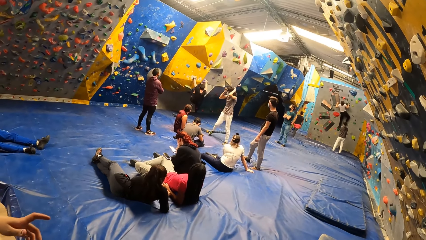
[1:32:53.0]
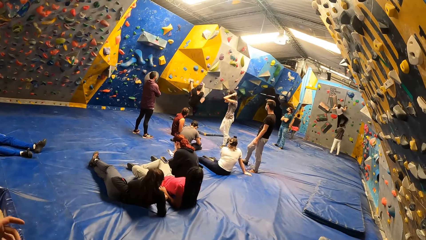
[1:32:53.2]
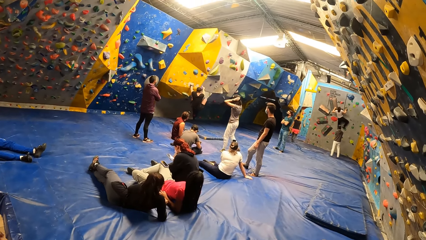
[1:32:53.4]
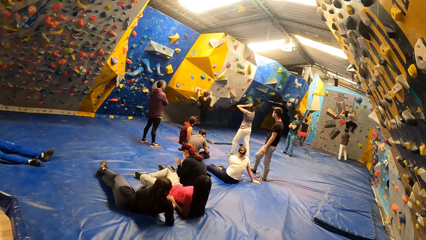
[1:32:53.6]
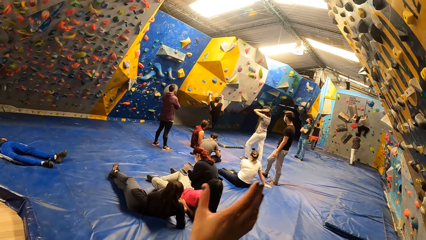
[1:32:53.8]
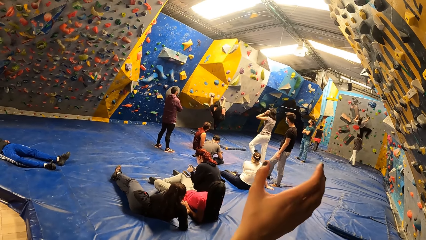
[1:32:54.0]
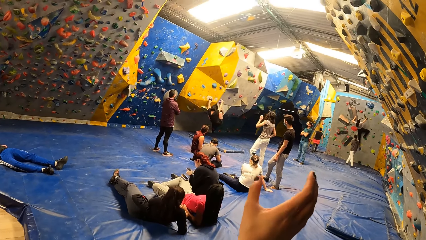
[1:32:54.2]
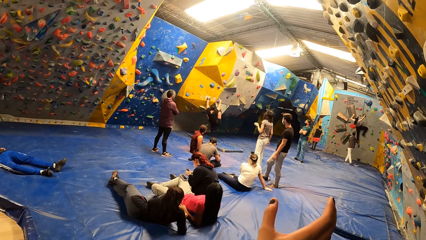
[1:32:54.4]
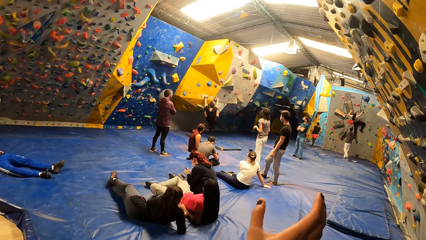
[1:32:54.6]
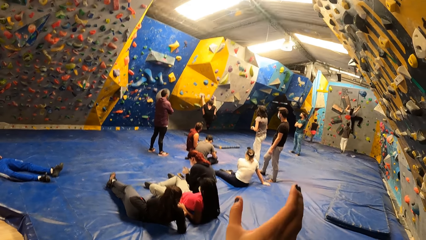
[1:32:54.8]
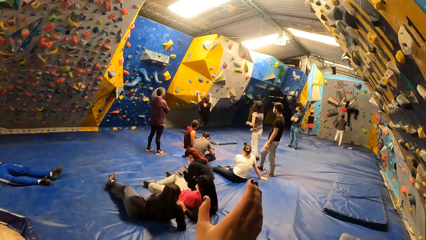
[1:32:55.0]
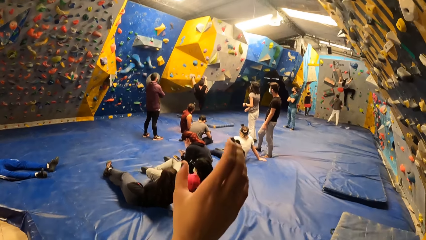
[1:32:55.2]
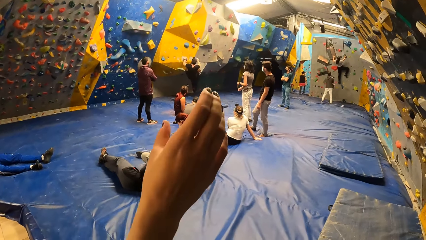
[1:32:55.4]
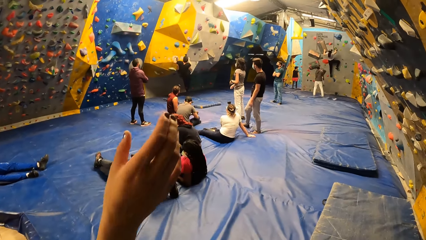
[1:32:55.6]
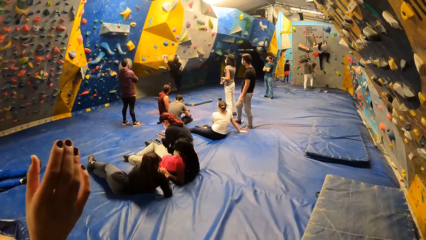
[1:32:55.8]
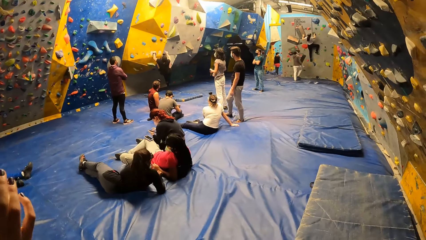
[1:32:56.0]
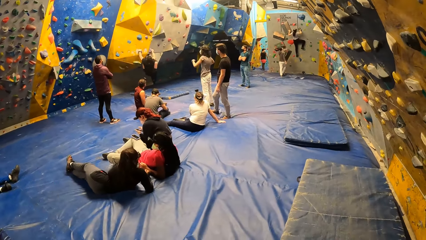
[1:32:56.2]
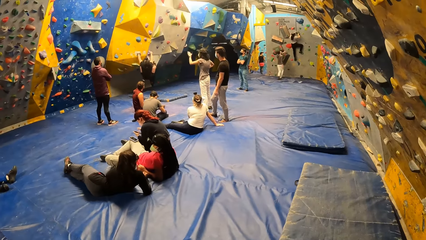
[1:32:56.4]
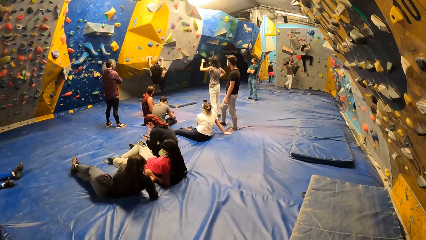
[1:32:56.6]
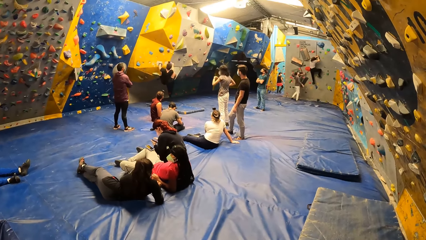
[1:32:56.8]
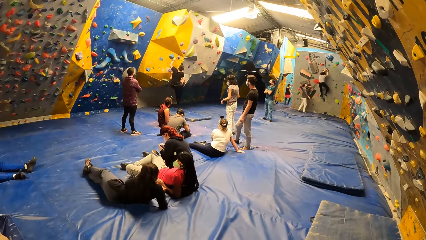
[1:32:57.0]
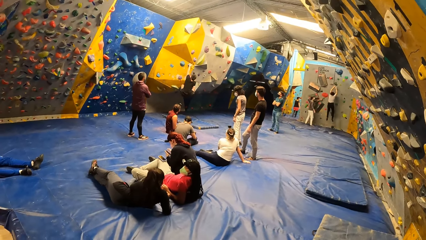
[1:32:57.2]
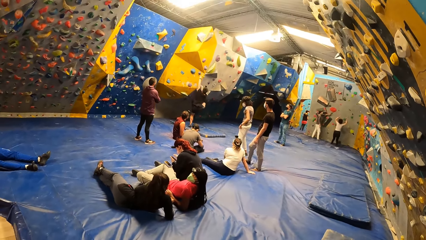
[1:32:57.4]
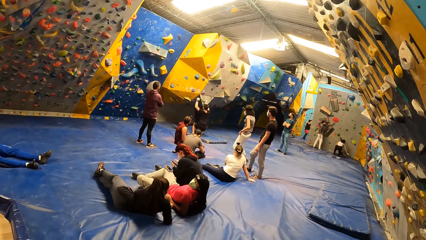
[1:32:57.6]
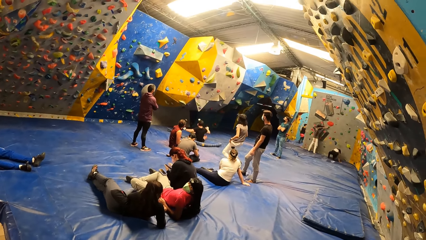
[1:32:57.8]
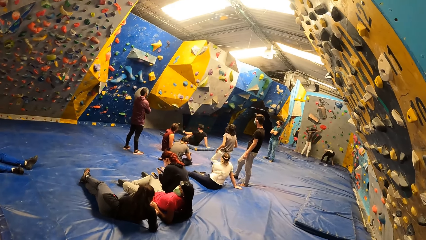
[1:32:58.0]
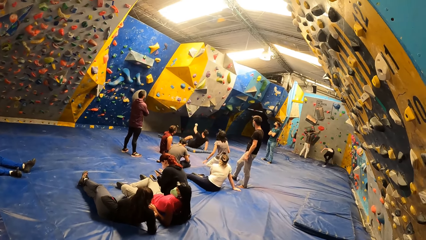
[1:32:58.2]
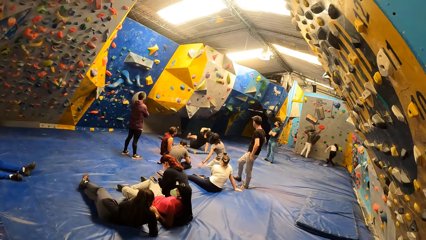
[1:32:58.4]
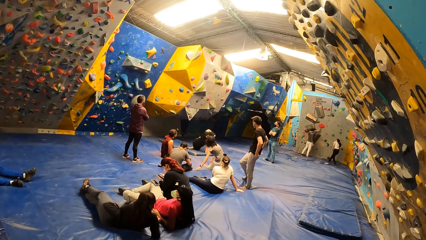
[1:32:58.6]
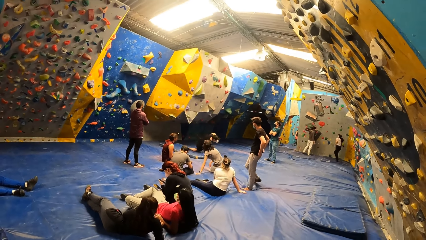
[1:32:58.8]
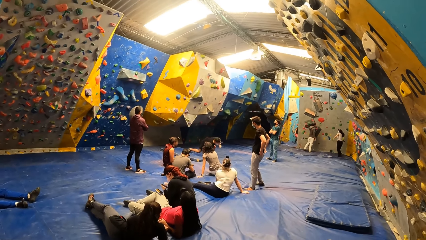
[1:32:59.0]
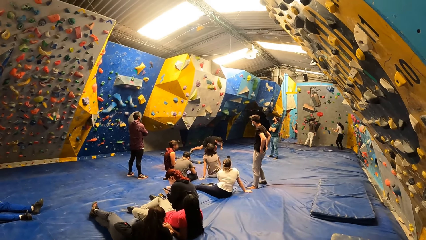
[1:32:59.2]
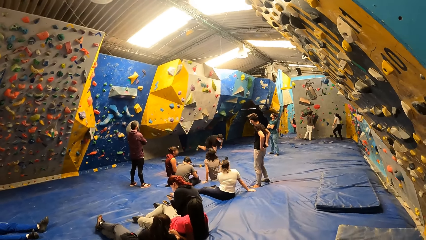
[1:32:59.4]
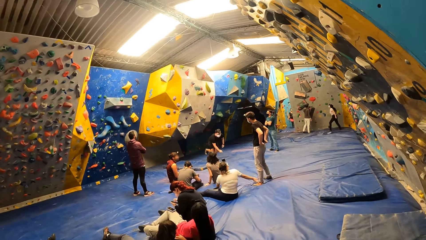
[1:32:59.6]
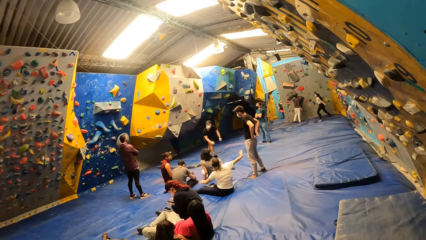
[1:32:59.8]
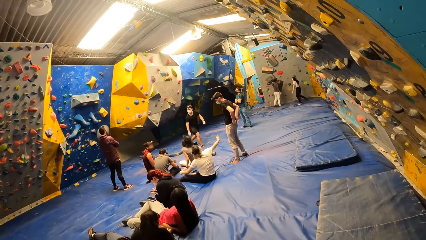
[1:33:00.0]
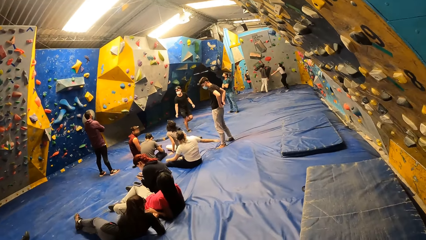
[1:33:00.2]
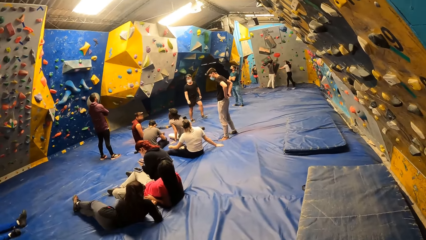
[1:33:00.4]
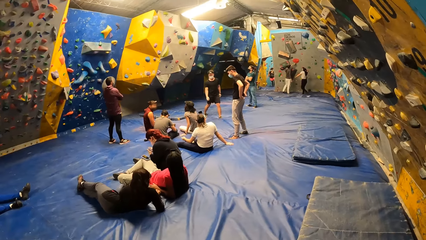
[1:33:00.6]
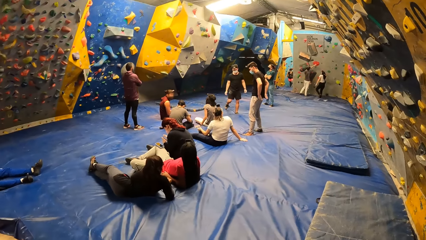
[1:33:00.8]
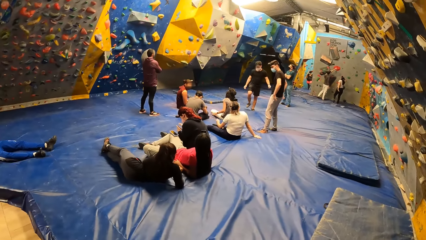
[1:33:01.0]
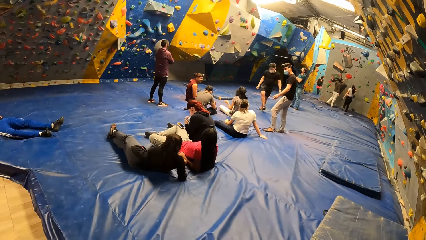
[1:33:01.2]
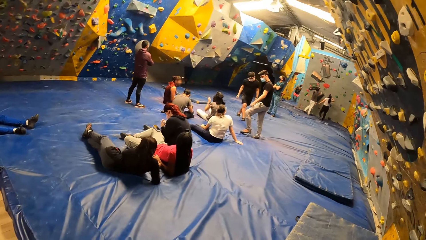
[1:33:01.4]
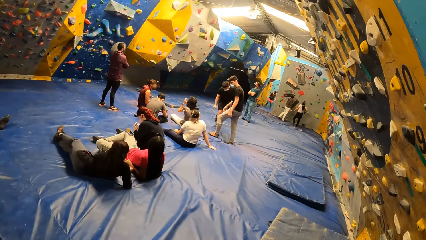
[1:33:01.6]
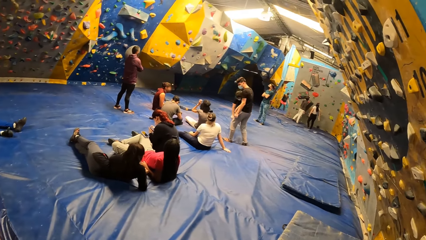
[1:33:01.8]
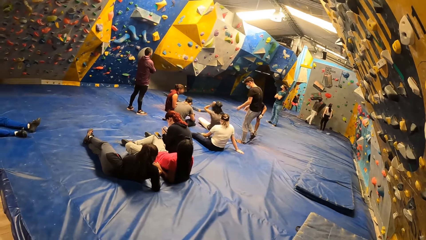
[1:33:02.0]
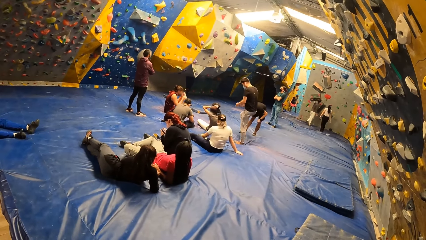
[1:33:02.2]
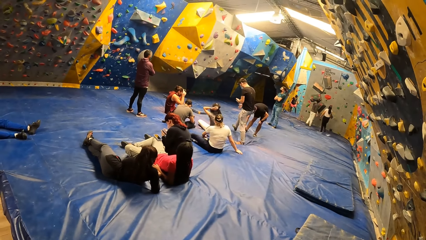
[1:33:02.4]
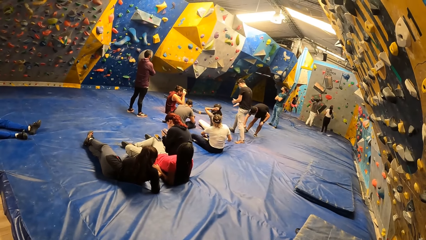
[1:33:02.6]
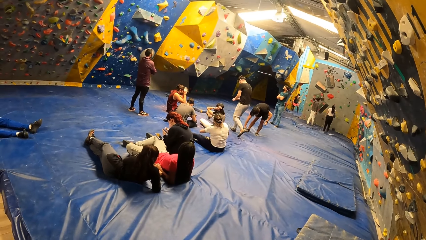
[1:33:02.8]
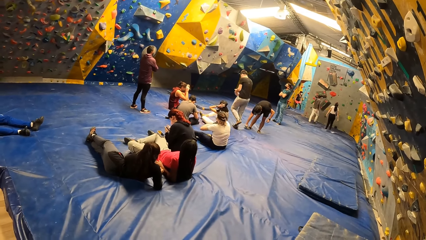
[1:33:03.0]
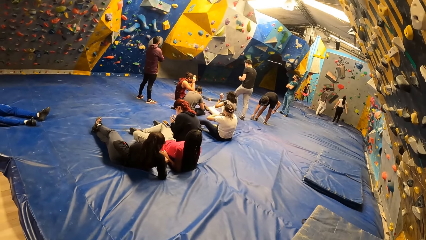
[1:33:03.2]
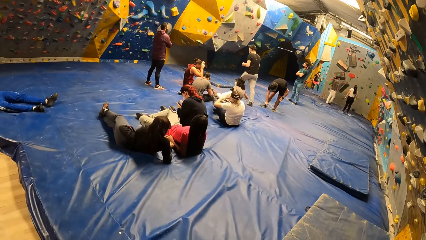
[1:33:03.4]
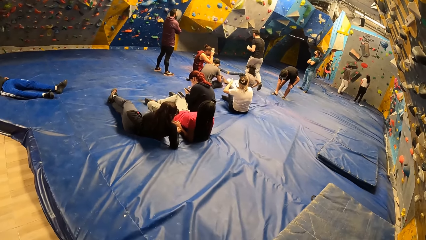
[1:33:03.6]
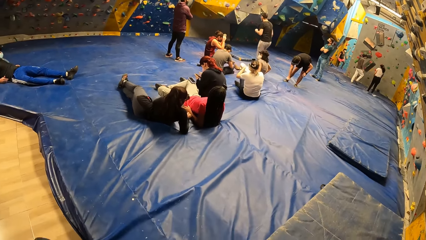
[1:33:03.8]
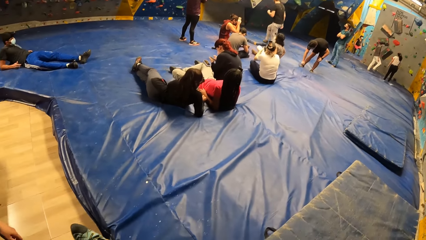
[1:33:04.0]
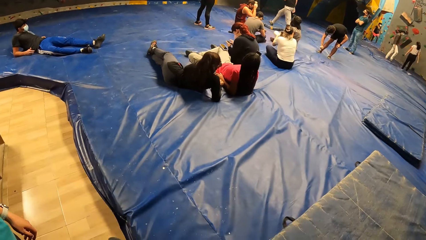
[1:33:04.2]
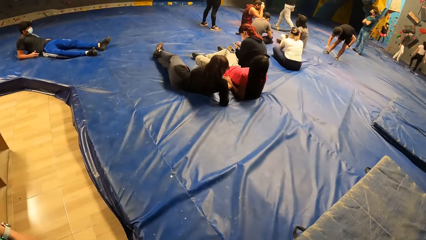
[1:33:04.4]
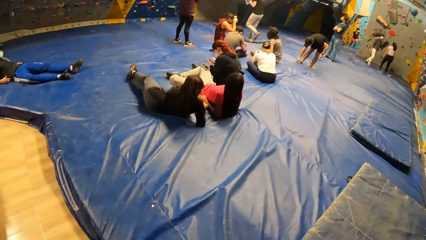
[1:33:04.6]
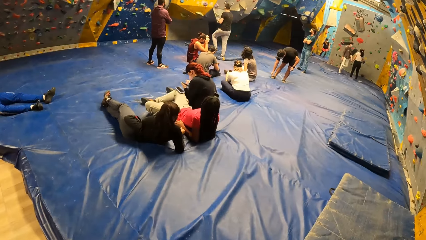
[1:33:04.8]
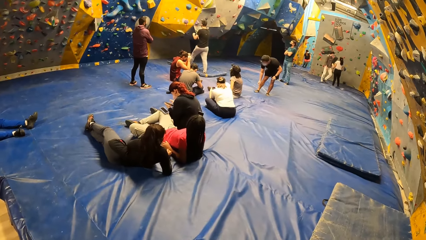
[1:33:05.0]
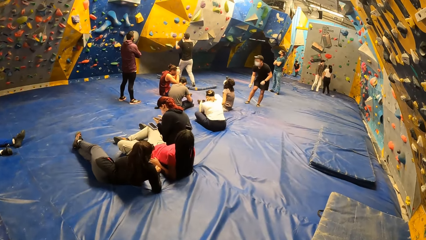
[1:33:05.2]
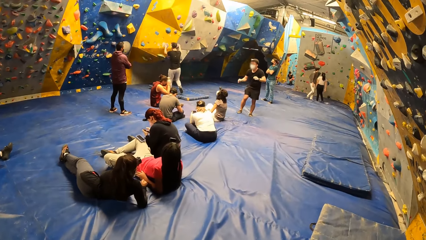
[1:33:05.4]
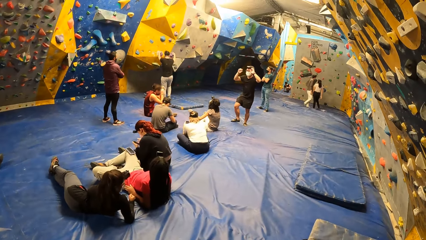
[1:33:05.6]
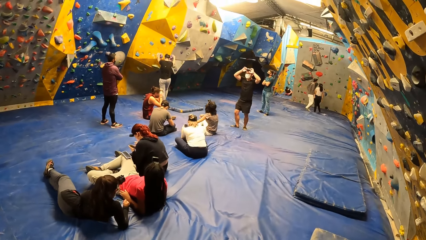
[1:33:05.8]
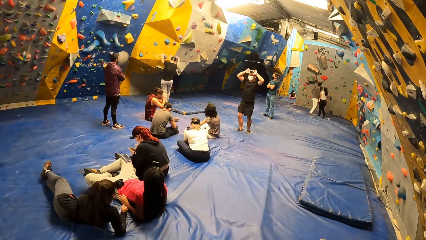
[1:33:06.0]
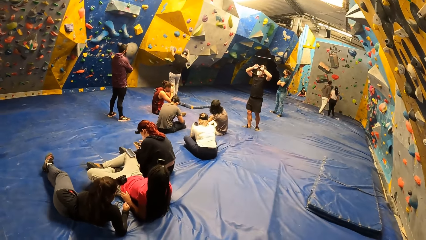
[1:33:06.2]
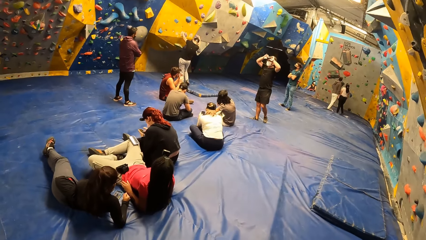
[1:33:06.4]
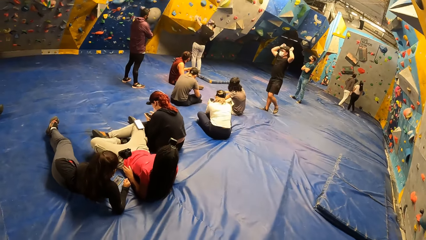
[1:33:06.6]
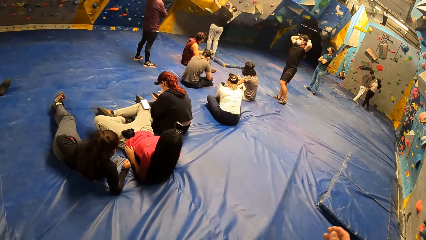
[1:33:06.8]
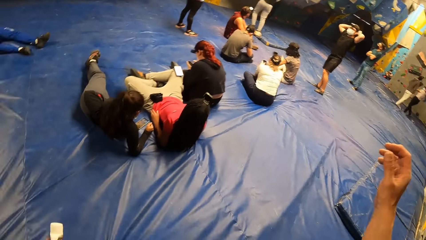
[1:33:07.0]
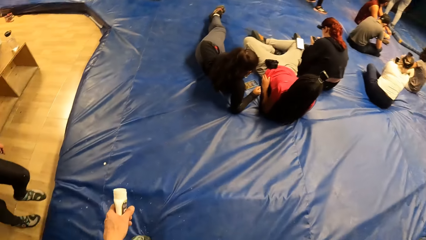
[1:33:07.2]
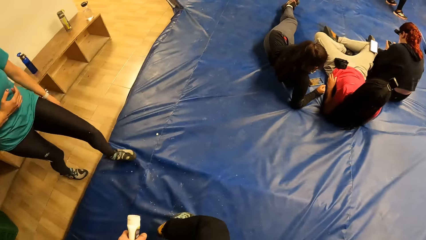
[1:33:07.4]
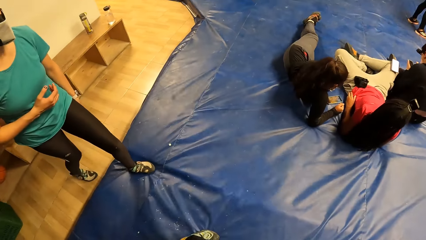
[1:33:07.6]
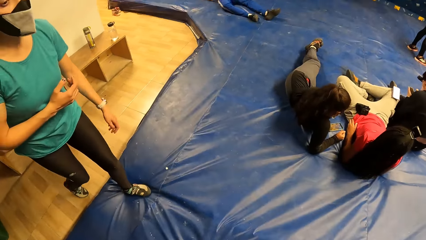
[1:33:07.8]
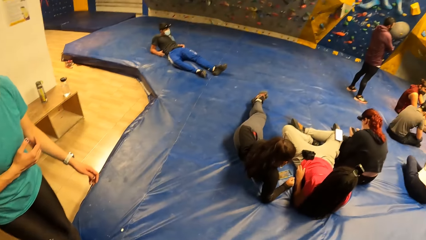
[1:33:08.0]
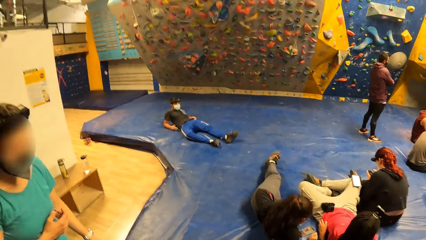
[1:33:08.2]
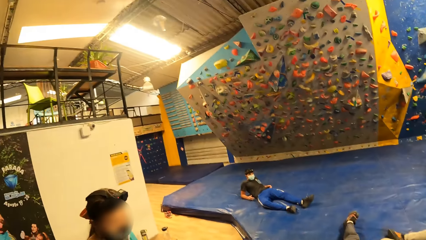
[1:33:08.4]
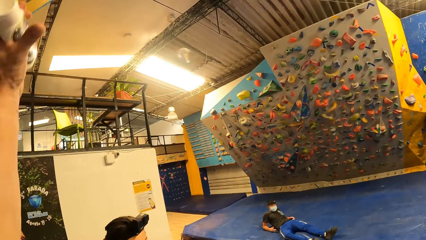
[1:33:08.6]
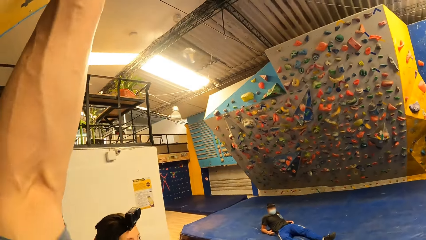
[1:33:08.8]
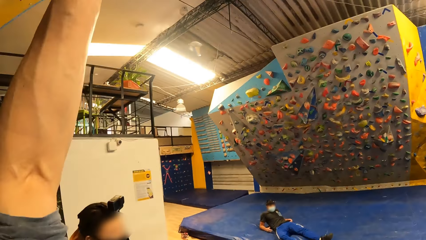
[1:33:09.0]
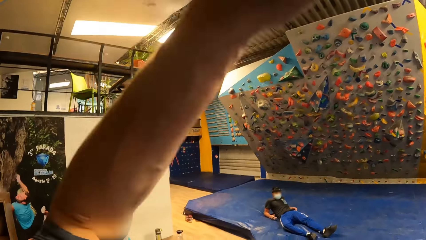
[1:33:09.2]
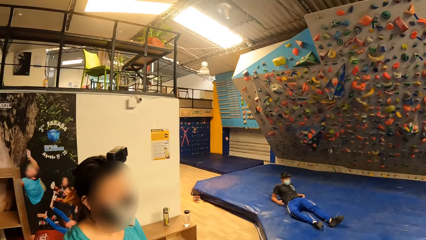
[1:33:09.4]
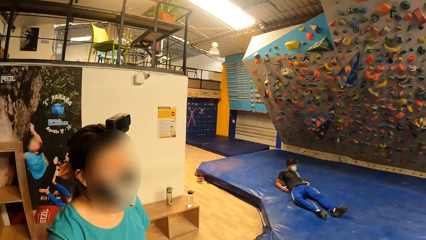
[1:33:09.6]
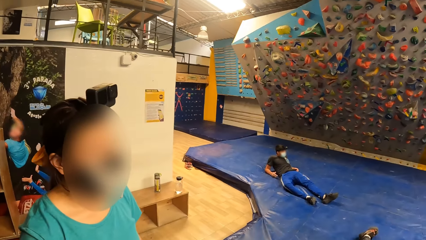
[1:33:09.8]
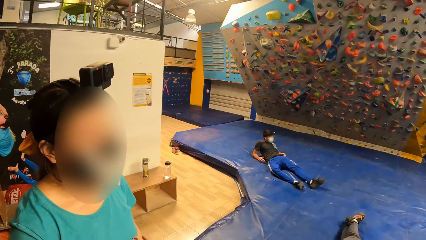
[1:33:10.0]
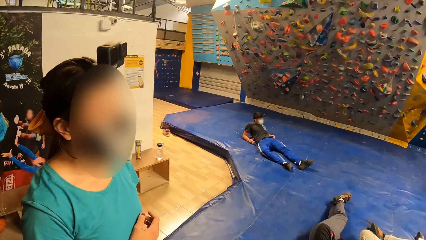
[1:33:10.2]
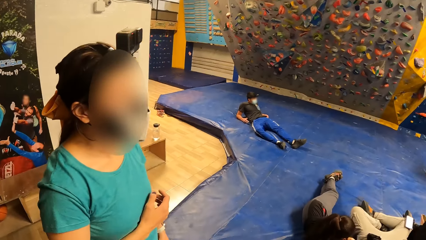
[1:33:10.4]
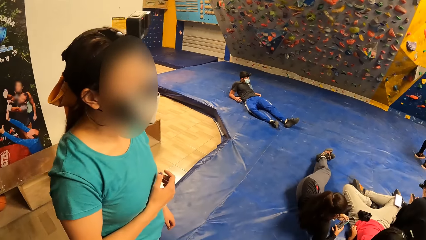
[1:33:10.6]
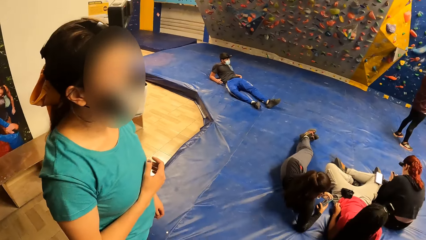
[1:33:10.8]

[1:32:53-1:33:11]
The woman gestures with her right hand. The camera wearer raises his right hand. He raises his left hand.
